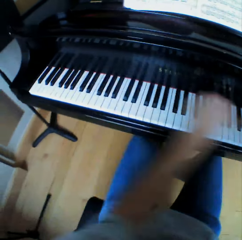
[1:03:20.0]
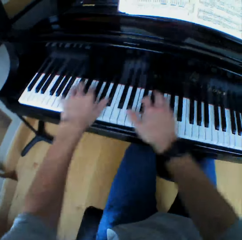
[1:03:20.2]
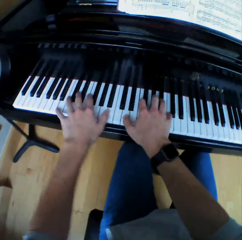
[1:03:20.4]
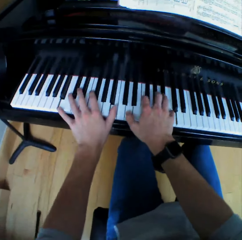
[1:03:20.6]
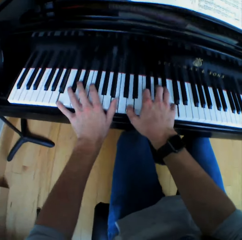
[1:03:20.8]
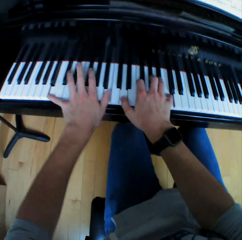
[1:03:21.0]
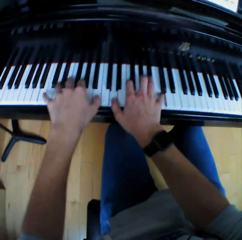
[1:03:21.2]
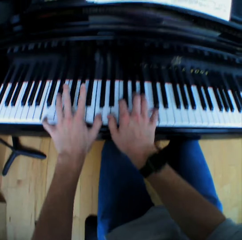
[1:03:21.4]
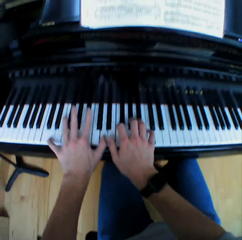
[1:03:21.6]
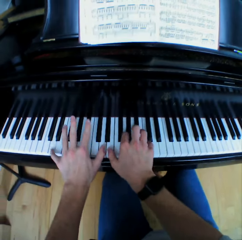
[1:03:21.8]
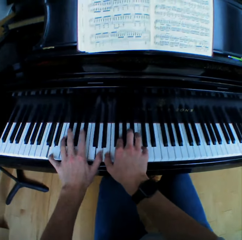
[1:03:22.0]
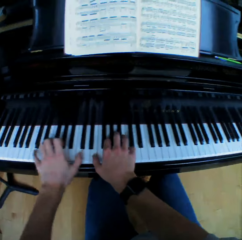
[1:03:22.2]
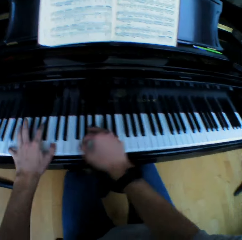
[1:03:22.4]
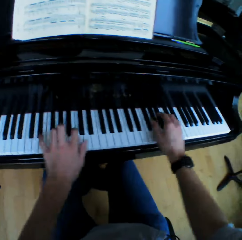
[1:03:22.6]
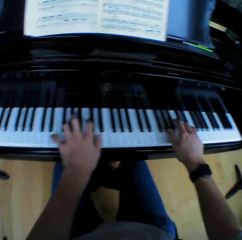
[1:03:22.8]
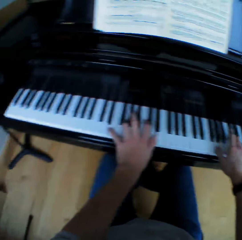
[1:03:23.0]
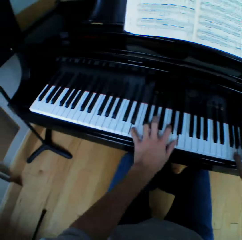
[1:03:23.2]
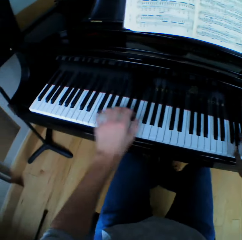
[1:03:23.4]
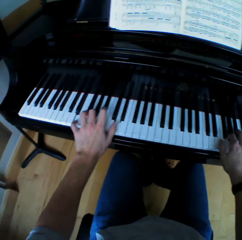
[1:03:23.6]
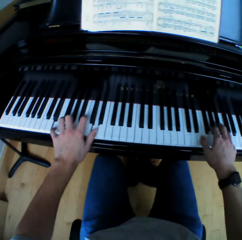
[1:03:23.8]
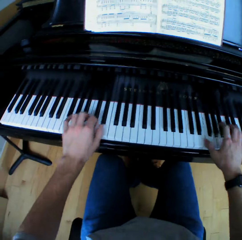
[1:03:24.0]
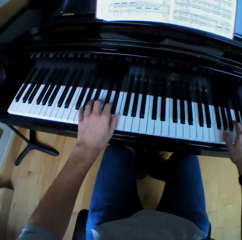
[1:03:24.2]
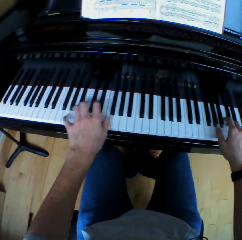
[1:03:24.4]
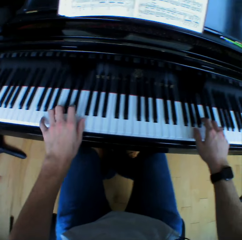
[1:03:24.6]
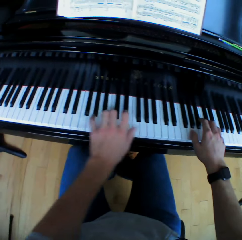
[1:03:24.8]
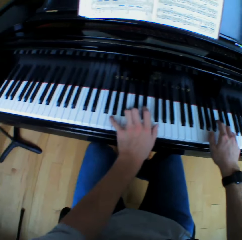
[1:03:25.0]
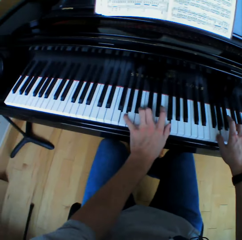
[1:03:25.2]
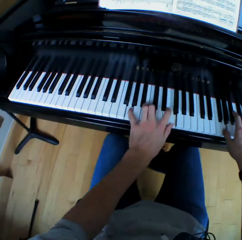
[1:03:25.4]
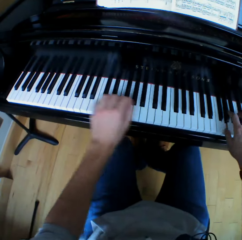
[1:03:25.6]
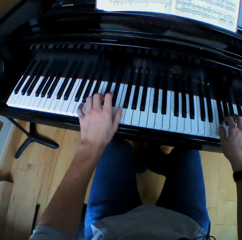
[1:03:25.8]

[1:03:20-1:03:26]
The camera wearer lifts both hands. They play piano.

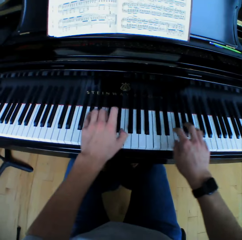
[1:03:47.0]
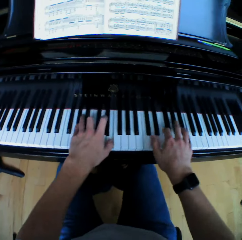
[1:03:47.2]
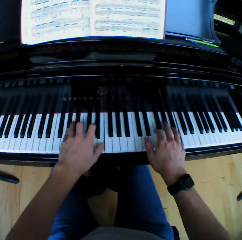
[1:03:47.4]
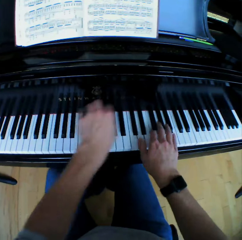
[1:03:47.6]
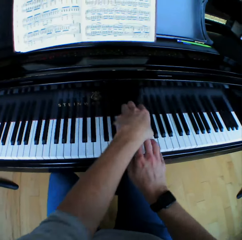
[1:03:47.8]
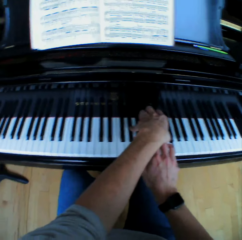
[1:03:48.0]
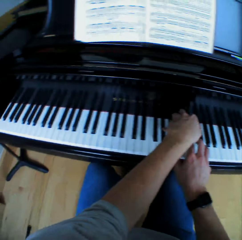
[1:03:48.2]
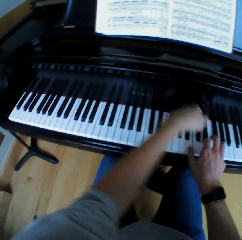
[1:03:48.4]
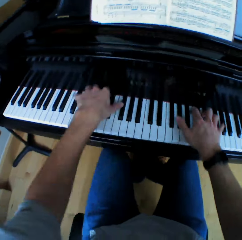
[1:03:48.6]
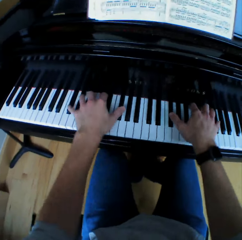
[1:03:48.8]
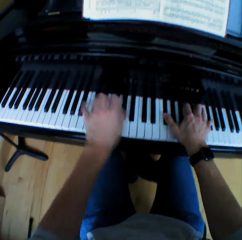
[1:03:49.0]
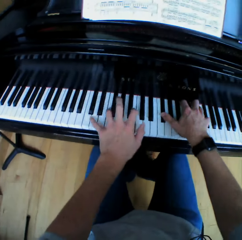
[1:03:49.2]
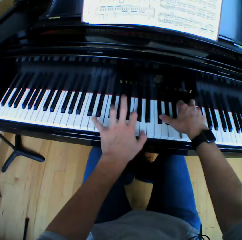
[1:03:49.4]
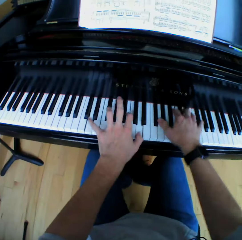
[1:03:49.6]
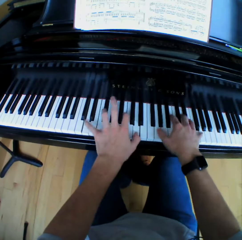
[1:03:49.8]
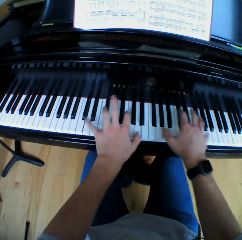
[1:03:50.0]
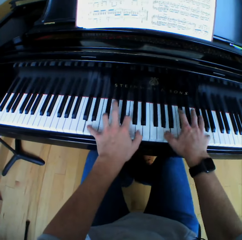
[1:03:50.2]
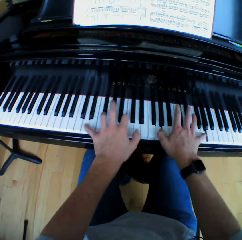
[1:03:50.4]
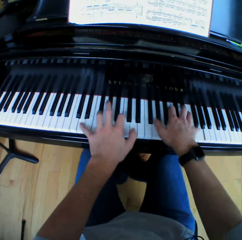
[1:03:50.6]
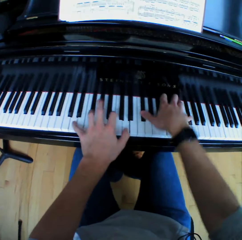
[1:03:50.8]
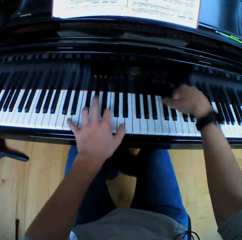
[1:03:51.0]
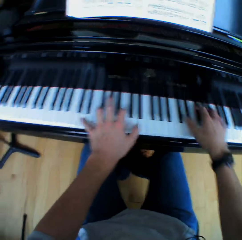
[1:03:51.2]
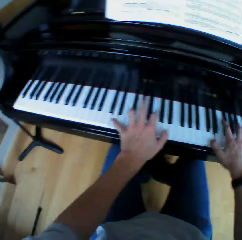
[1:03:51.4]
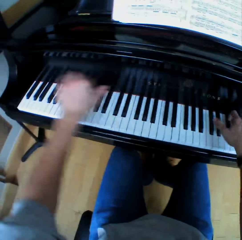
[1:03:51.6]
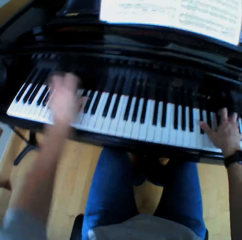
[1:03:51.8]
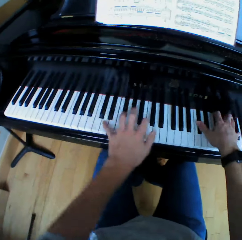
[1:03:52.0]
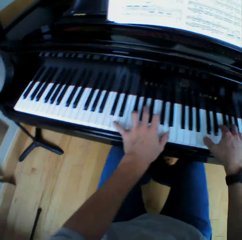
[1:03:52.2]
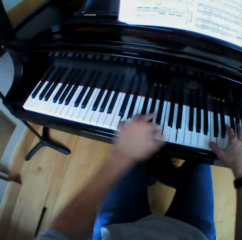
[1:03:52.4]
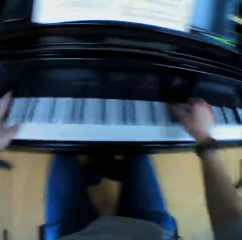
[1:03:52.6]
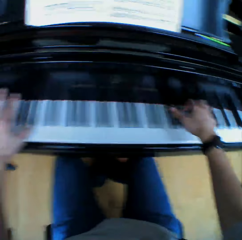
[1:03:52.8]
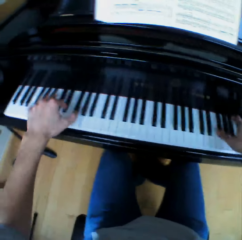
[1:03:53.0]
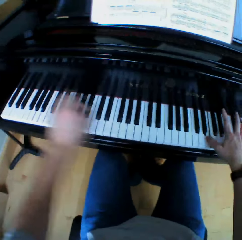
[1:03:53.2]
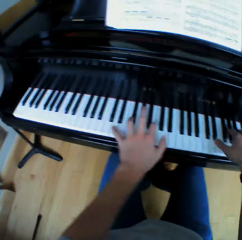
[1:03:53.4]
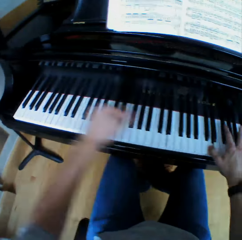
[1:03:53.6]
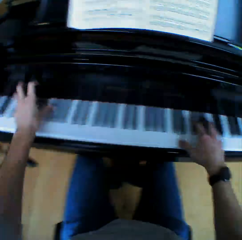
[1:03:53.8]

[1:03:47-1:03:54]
The camera wearer lifts the left hand. They play piano.

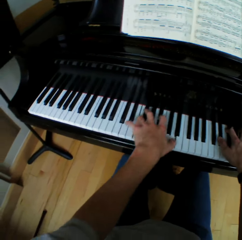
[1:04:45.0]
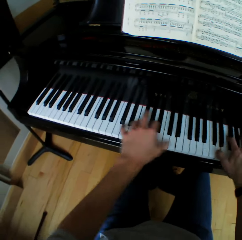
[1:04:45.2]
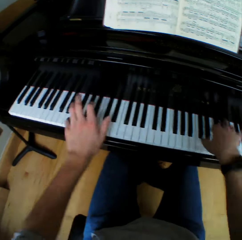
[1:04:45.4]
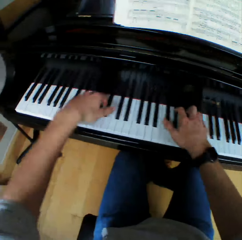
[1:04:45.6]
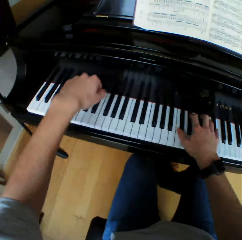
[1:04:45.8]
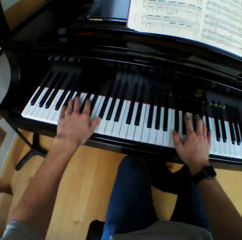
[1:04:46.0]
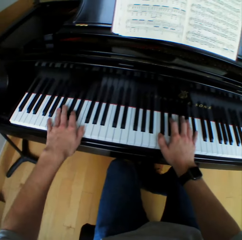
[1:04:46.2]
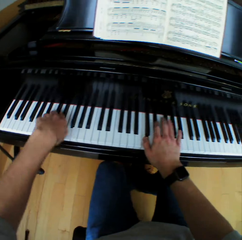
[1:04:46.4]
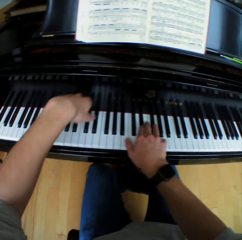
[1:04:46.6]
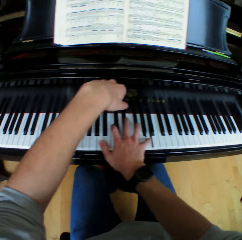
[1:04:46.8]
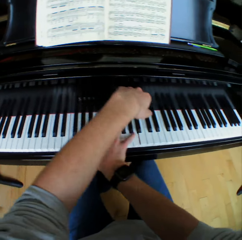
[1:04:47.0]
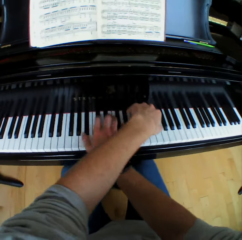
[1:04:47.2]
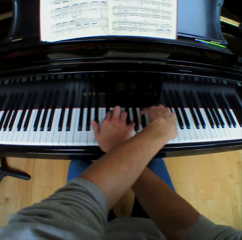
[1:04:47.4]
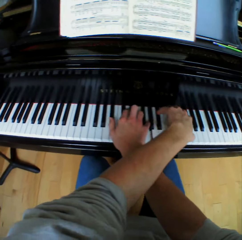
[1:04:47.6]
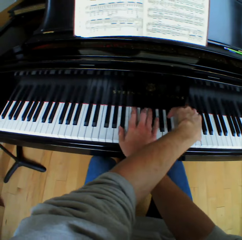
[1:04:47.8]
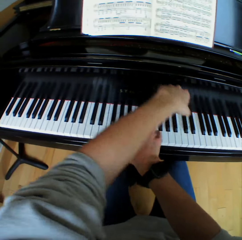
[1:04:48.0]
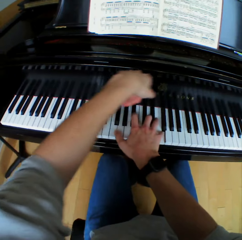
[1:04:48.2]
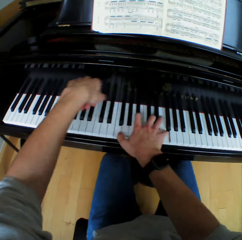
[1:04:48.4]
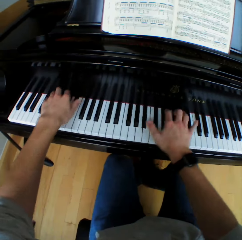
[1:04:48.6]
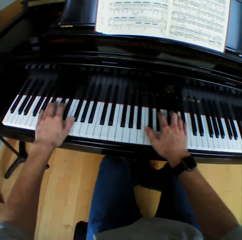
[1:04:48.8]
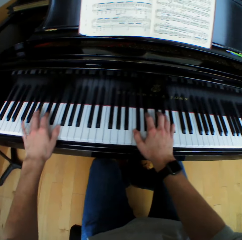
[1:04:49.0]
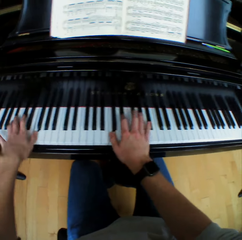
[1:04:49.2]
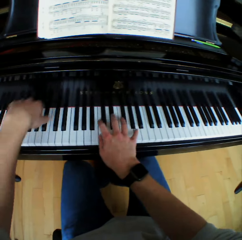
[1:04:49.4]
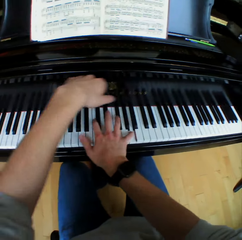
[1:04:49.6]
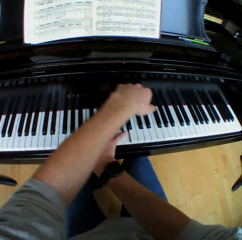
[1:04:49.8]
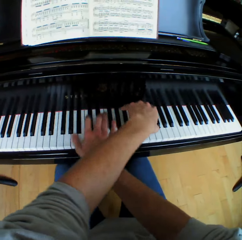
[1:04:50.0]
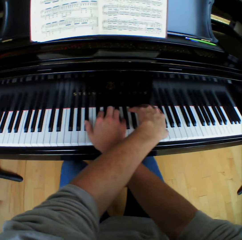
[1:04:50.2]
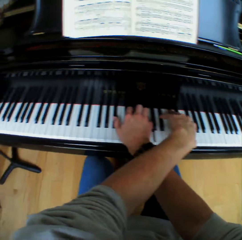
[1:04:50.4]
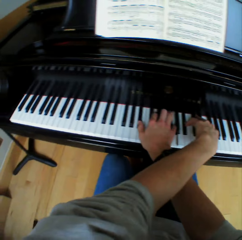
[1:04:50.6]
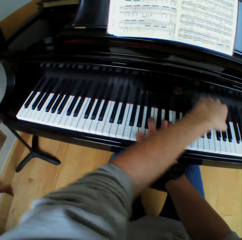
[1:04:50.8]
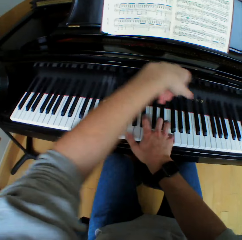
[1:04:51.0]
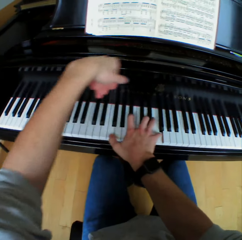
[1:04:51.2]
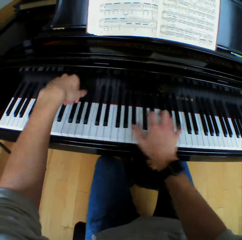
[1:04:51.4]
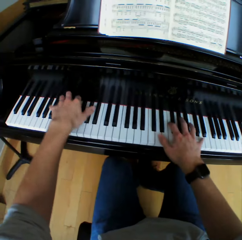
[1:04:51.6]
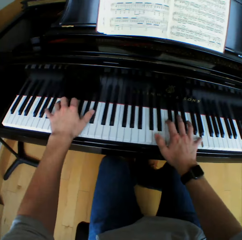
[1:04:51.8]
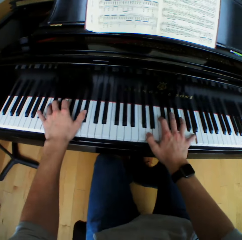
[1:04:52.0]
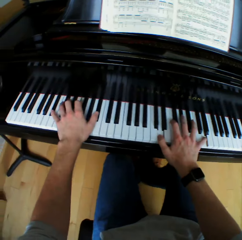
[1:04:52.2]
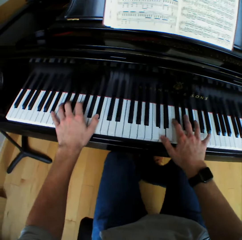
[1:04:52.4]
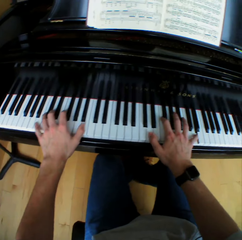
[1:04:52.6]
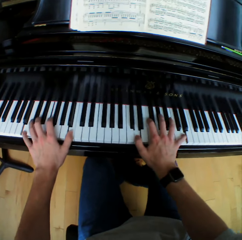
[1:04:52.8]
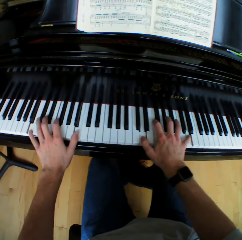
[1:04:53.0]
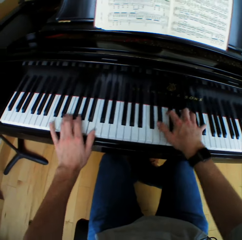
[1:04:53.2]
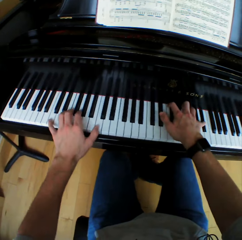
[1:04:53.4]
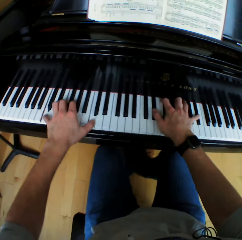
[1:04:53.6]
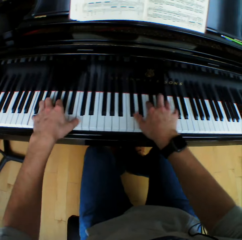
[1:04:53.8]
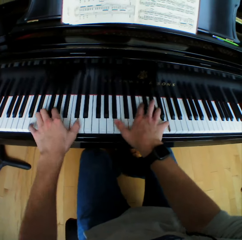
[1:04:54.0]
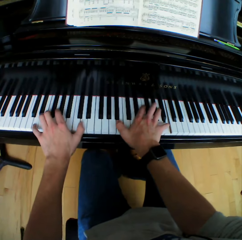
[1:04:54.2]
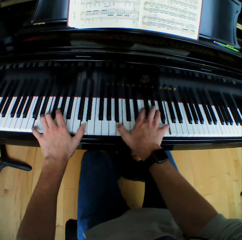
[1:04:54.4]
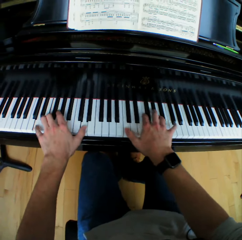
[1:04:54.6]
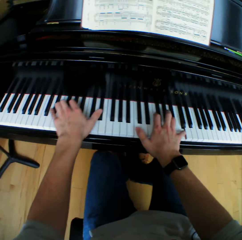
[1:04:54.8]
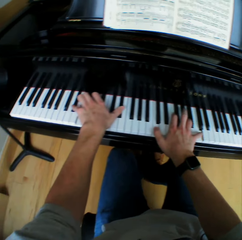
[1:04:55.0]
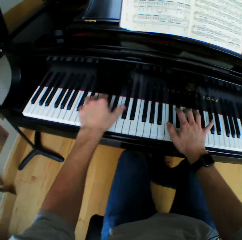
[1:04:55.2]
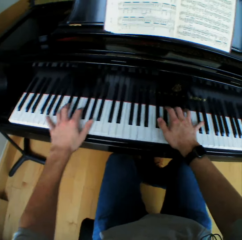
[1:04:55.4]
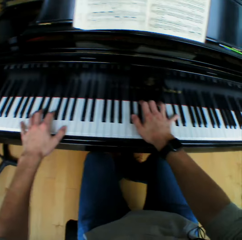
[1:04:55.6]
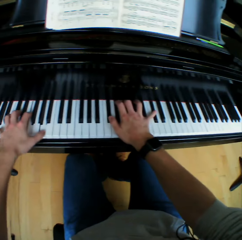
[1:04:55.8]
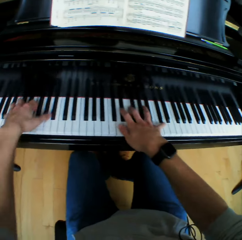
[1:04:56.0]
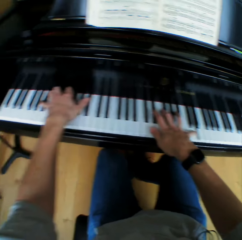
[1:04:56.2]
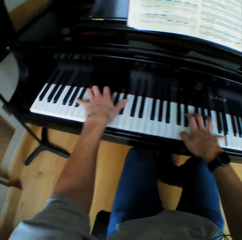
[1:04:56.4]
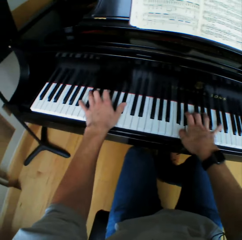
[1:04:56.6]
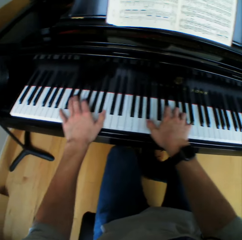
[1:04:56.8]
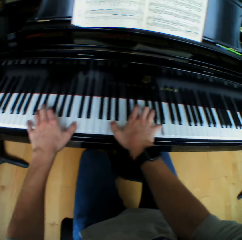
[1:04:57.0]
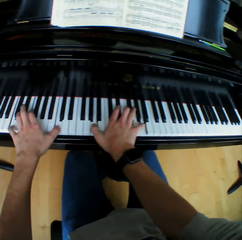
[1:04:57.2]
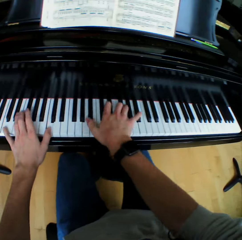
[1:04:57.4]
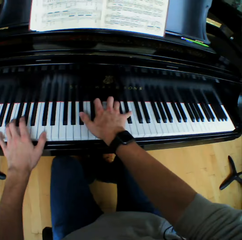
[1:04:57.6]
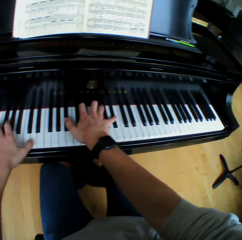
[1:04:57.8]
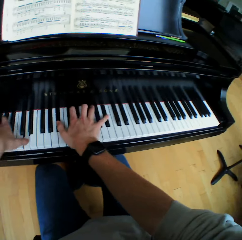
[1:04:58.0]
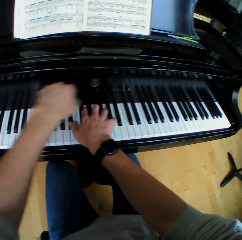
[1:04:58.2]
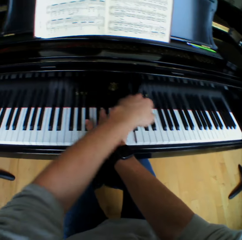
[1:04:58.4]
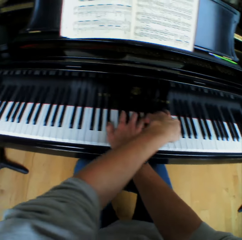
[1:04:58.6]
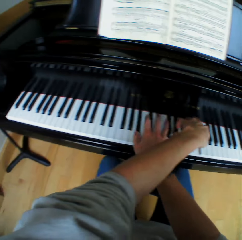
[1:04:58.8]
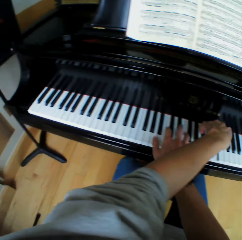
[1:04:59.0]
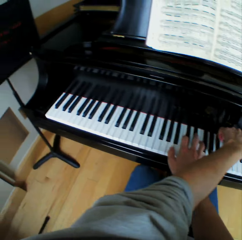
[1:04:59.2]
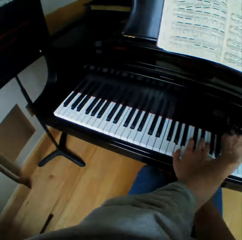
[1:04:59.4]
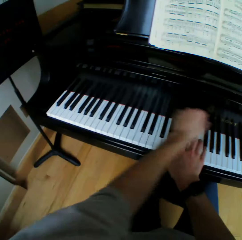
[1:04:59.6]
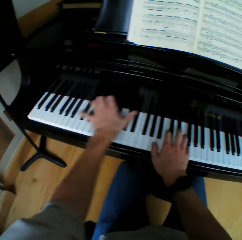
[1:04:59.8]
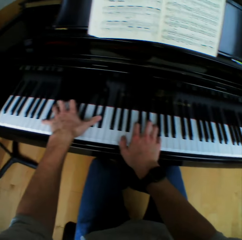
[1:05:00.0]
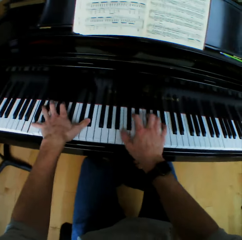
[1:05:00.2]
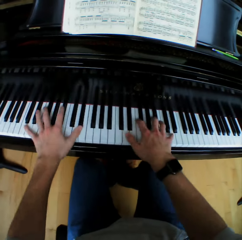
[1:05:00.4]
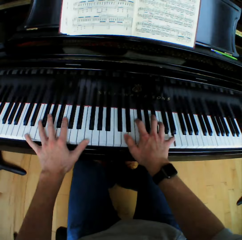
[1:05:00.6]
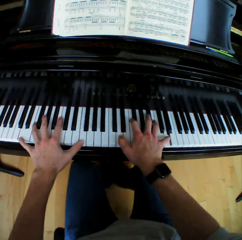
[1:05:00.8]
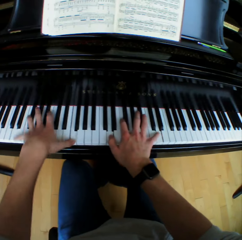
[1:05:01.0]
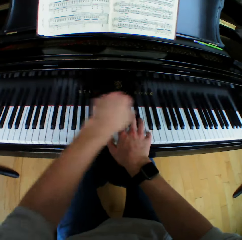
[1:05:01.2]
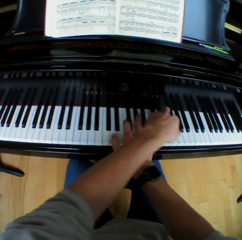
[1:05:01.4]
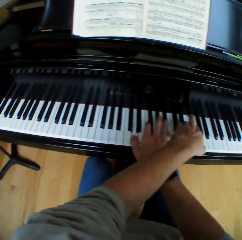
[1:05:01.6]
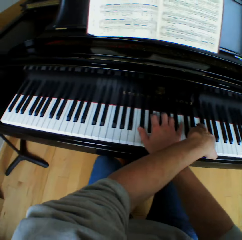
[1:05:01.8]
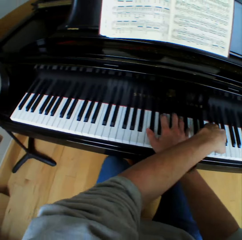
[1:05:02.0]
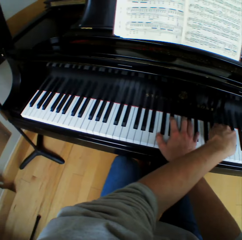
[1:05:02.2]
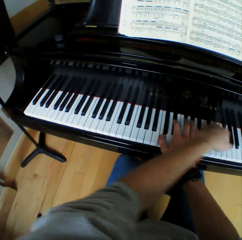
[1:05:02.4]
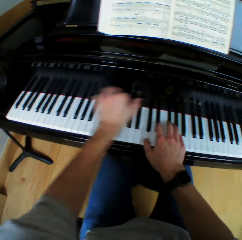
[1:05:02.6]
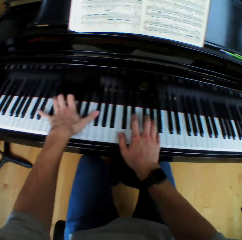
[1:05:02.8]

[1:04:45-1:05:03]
The camera wearer crosses his left hand over his right hand on the piano. He lifts the left hand and plays piano. He returns his left hand on the piano. He lifts the left hand. He plays chords on the piano with both hands. He crosses his left hand over his right hand on the piano. He lifts the left hand and plays piano. He returns his left hand on the piano. He lifts the left hand. He plays chords on the piano with both hands. He crosses his left hand over his right hand on the piano. He lifts the left hand and plays piano. He returns his left hand on the piano. He lifts the left hand. He plays chords on the piano with both hands. He crosses his left hand over his right hand on the piano. He lifts the left hand. He lifts the left hand again.
